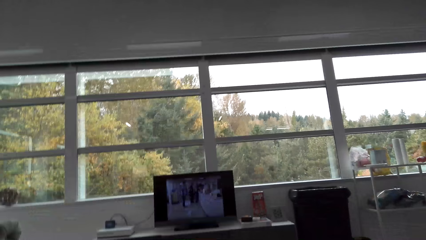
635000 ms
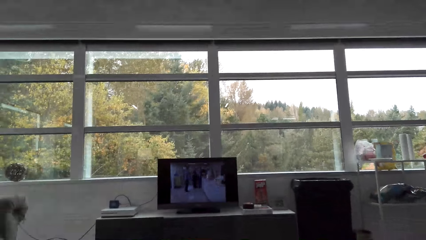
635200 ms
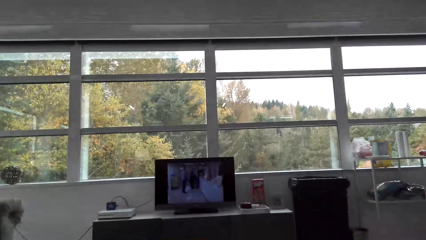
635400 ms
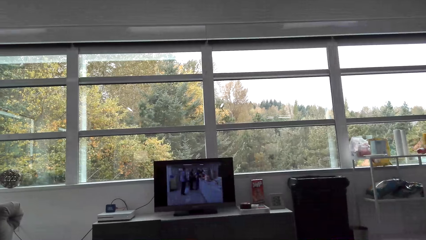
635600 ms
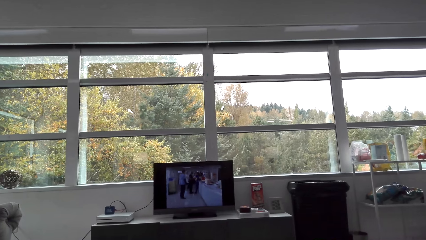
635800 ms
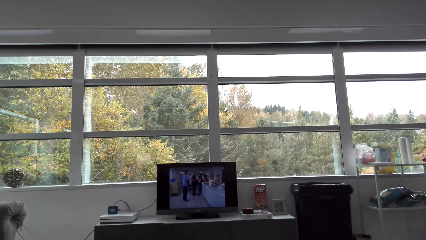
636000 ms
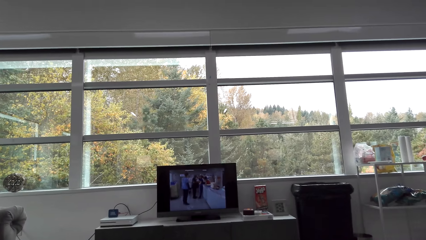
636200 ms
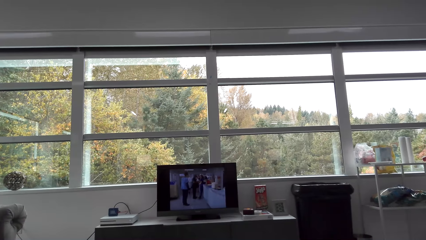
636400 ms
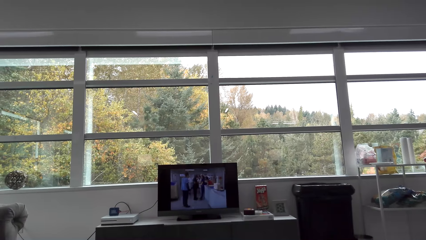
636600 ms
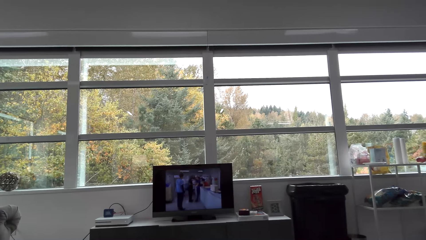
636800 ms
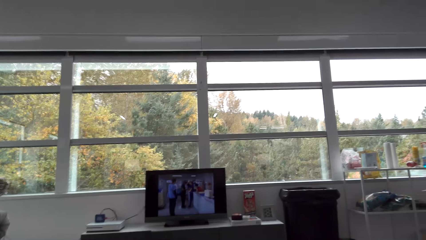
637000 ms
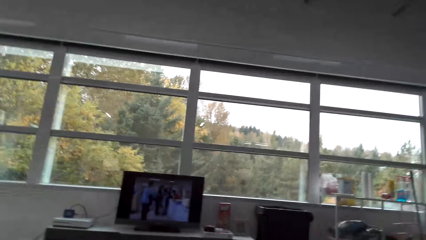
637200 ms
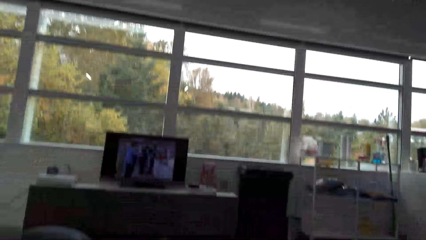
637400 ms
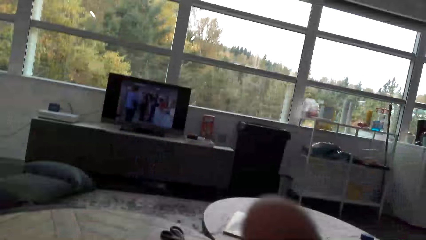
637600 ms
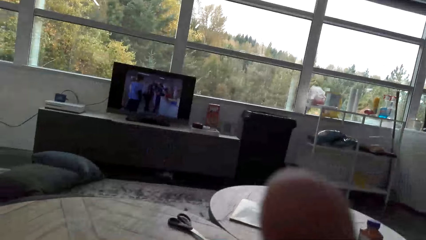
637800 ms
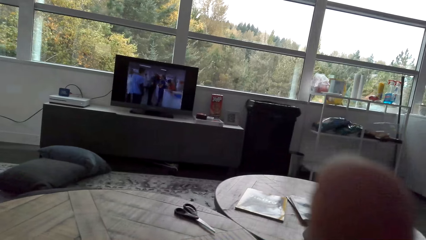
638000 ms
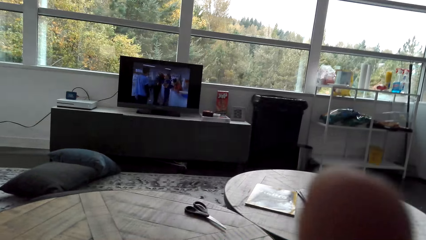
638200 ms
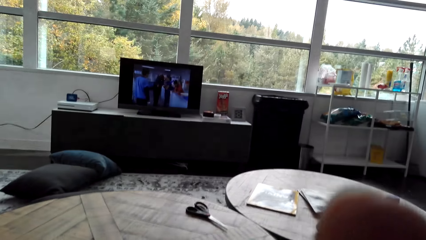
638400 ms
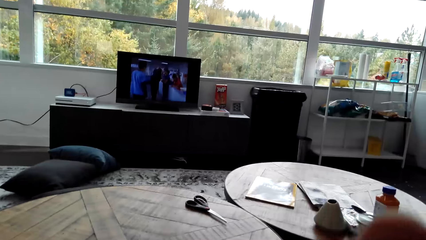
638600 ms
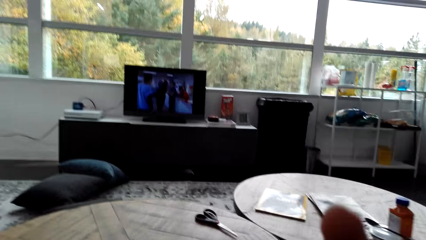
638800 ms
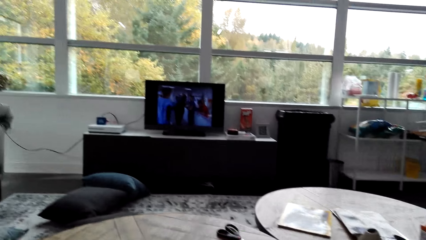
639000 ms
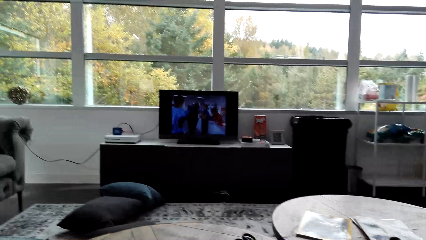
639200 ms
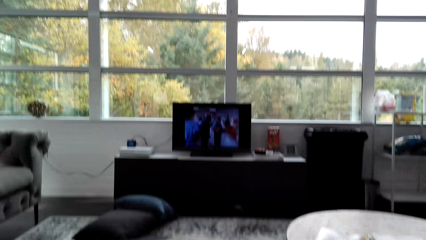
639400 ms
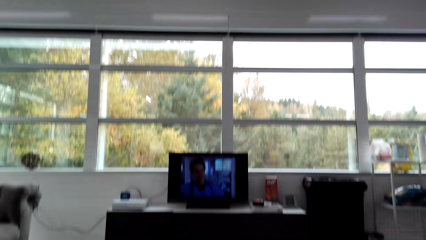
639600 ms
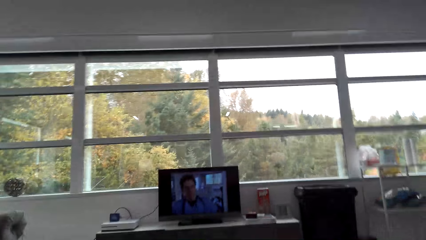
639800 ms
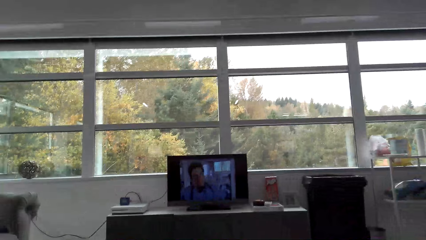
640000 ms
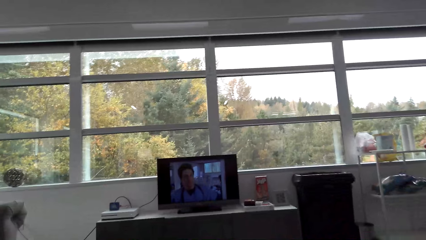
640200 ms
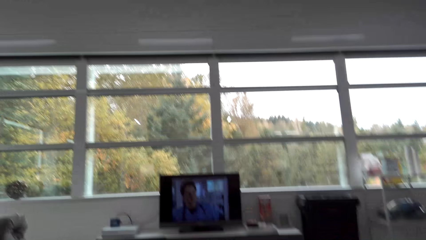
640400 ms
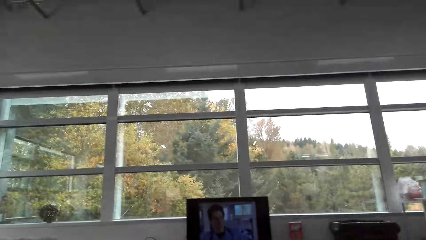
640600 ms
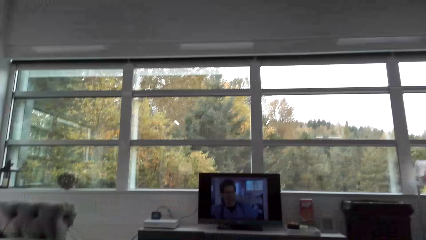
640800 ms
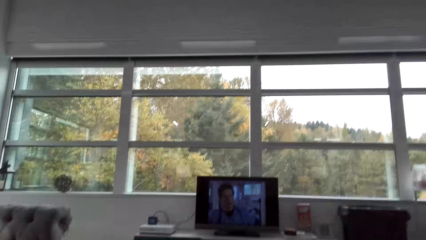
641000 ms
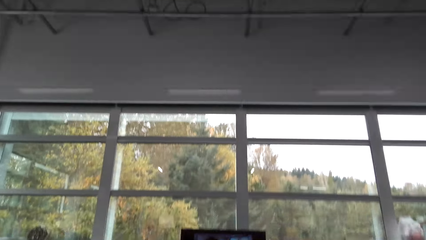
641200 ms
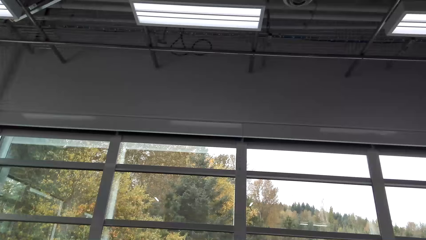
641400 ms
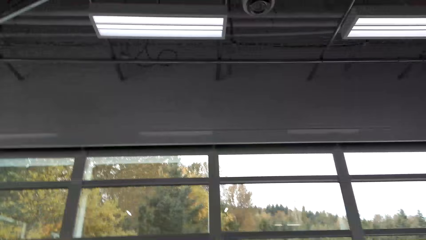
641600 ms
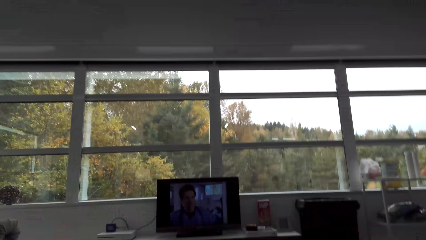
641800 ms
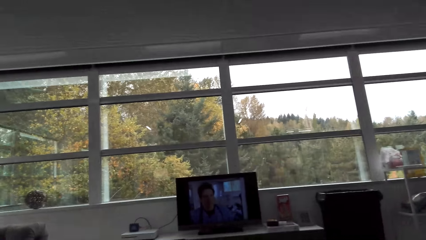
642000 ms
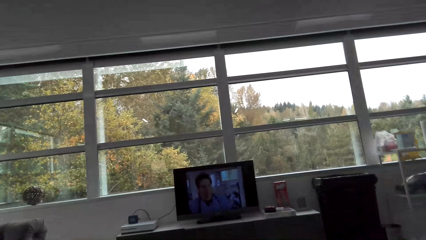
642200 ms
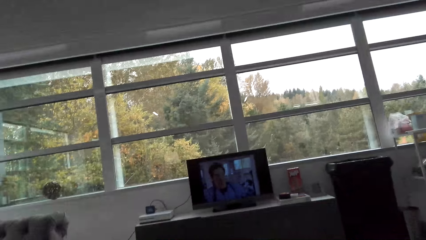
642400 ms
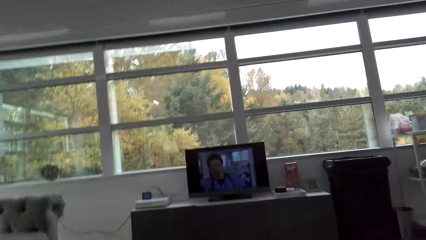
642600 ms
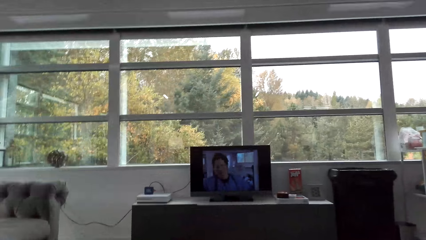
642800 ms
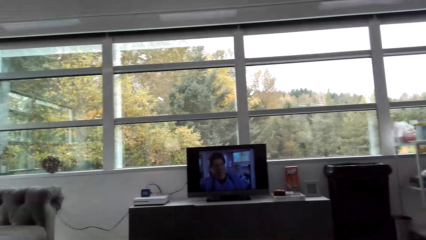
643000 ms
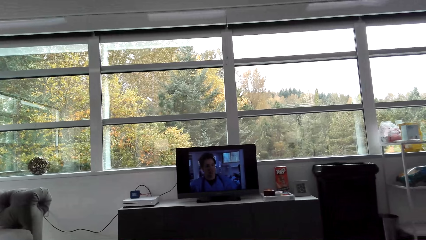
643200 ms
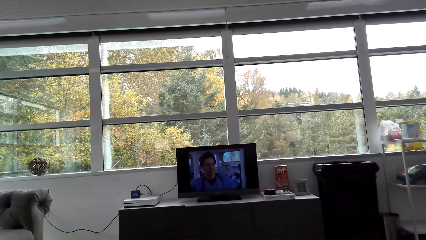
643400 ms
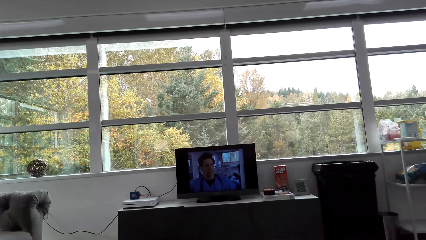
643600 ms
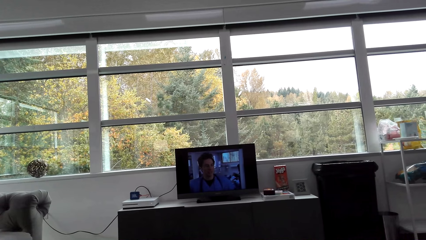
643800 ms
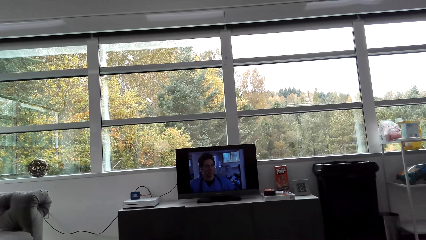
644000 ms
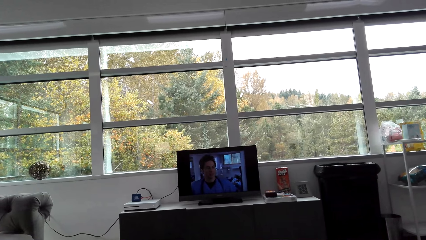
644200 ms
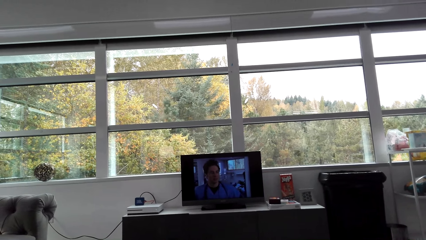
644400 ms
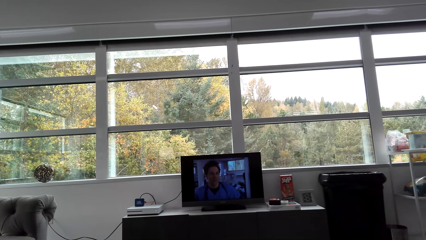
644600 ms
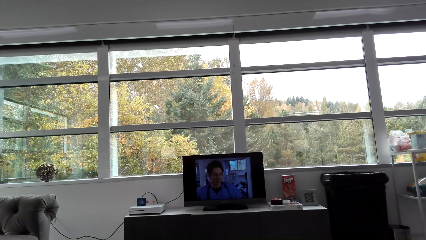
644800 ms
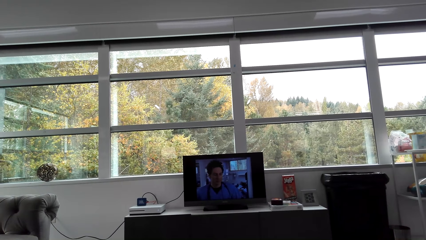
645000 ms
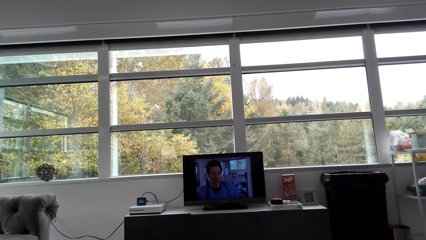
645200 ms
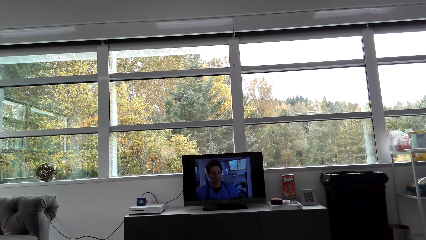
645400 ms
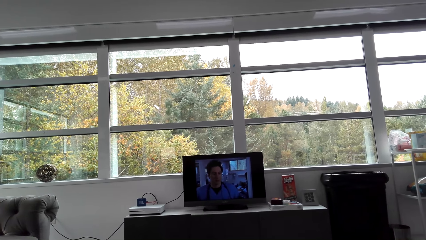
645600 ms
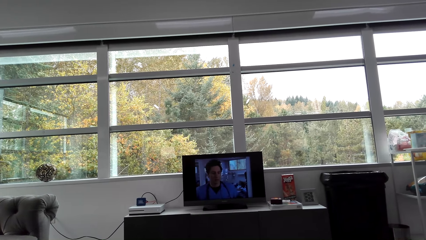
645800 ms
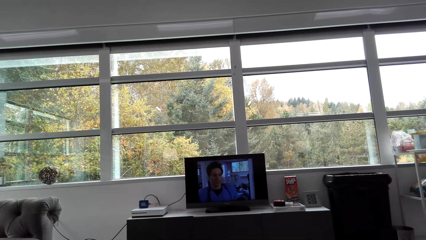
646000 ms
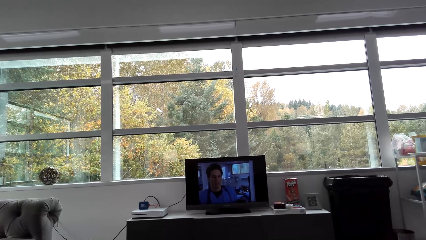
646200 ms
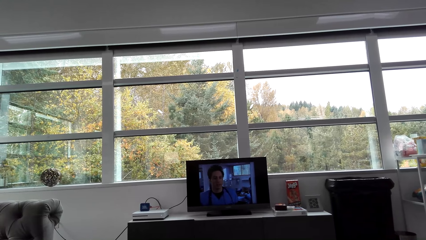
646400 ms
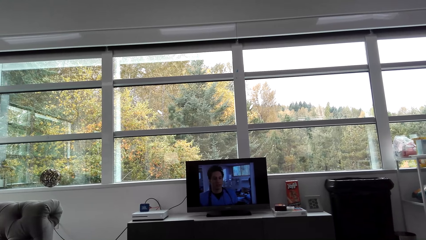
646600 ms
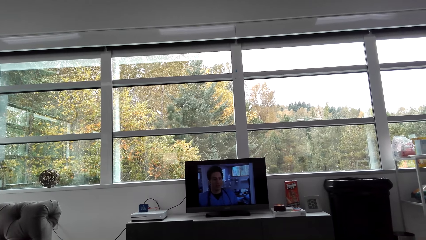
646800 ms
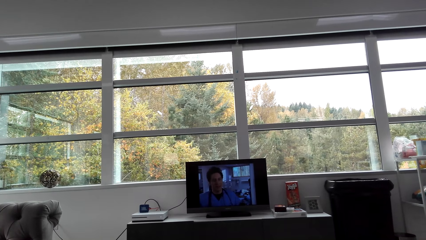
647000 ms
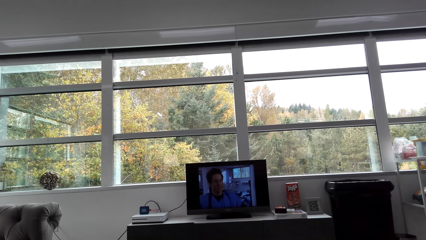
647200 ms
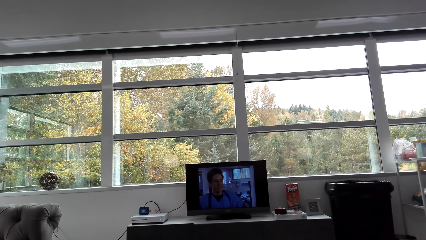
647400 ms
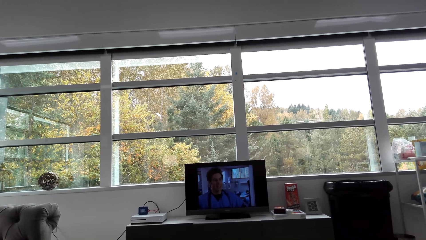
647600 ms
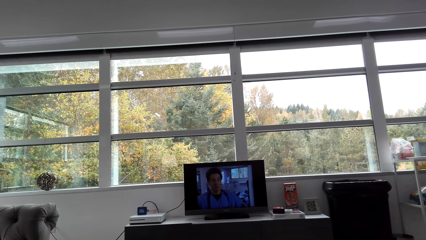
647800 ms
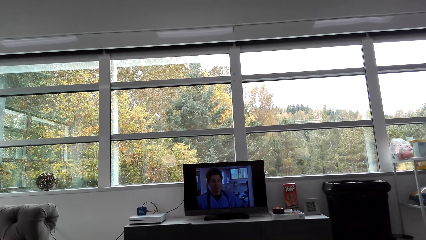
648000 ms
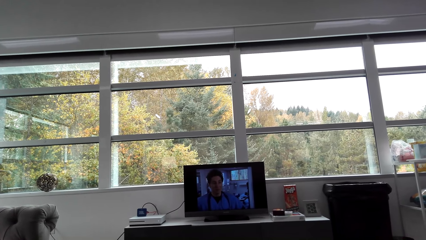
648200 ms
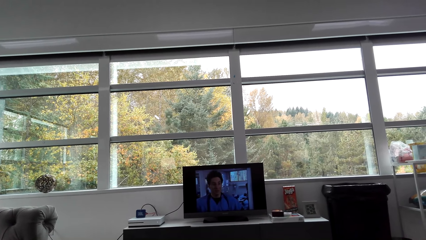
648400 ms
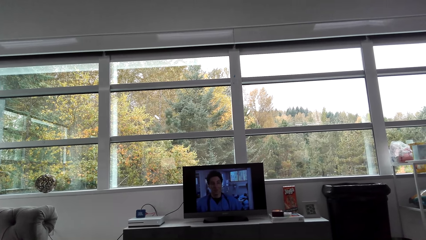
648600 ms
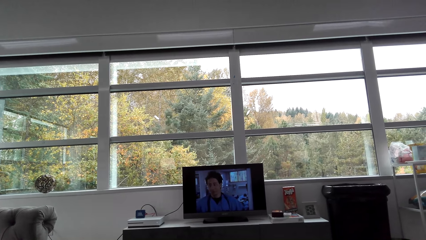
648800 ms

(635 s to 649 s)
The camera wearer looks around the room. They look at the television.

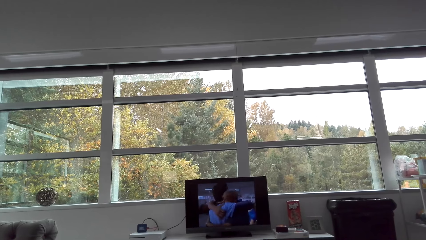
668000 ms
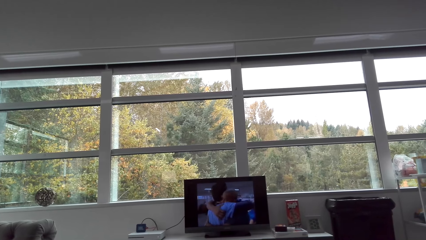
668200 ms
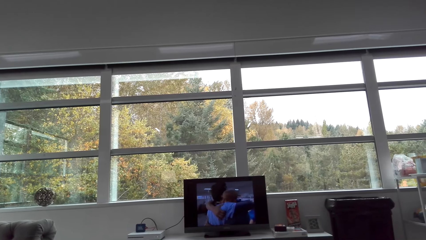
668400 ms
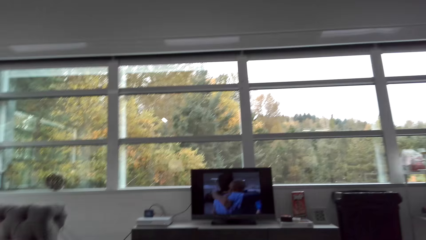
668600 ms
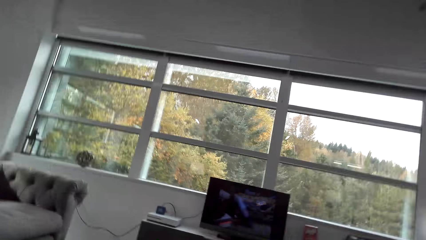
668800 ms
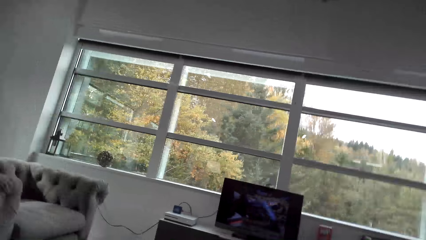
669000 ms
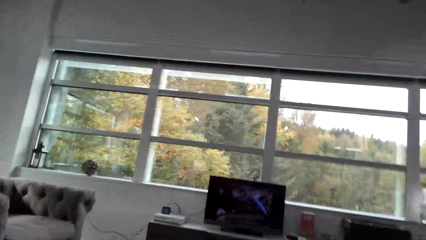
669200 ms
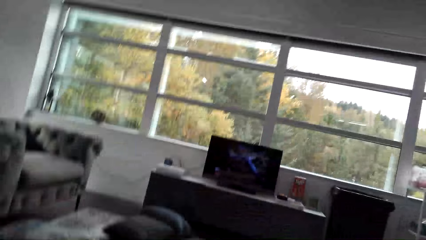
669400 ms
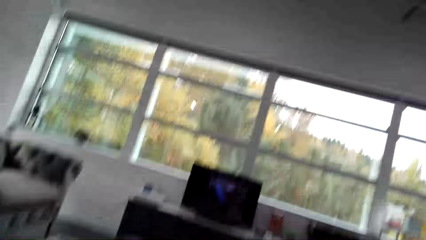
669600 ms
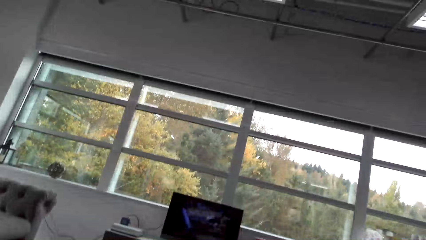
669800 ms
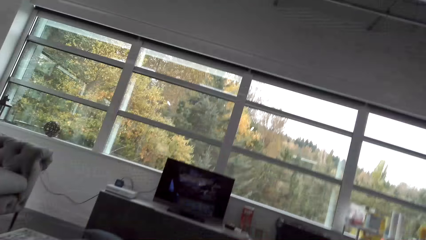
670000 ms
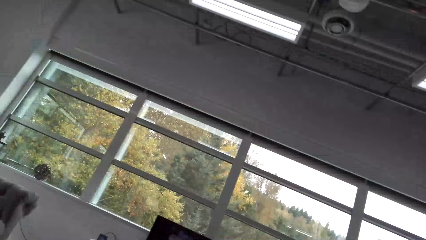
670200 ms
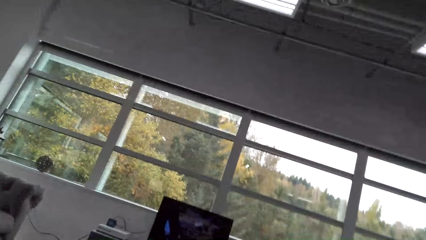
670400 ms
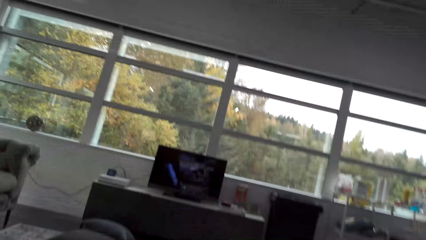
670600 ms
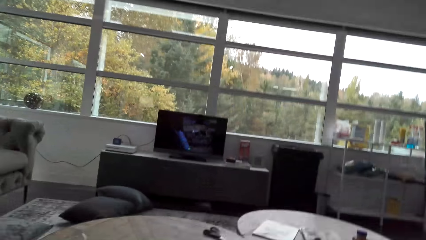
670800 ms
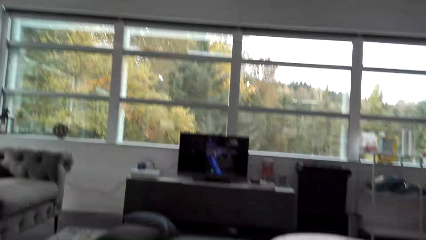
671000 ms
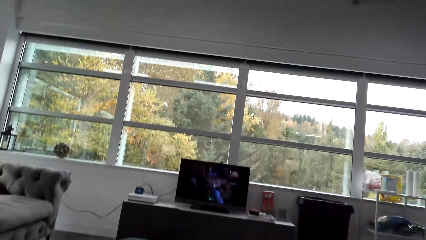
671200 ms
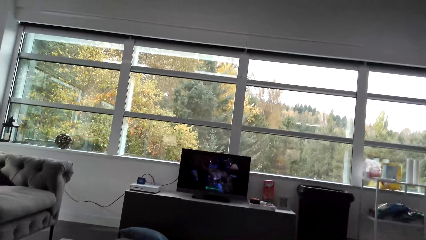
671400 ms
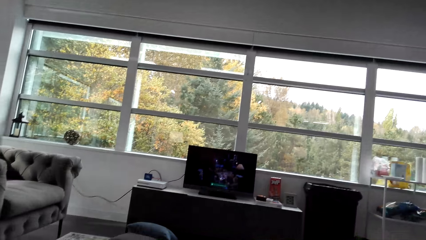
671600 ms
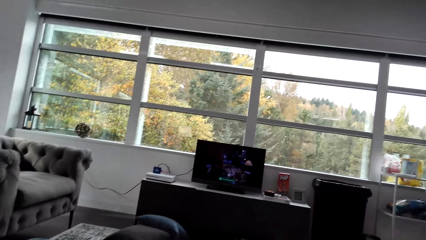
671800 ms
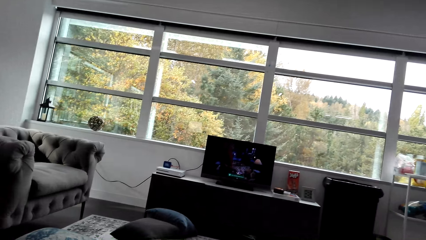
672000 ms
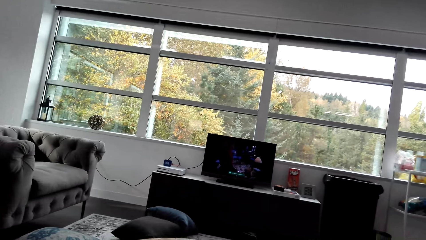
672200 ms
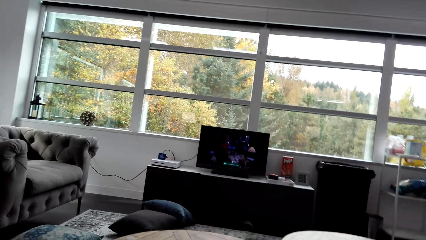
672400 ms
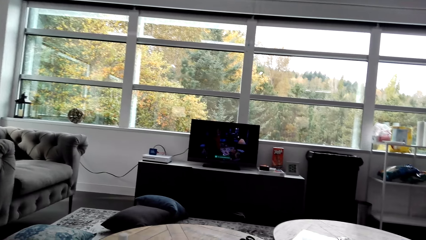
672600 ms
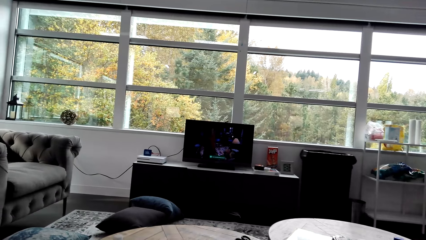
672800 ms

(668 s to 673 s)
The camera wearer looks around the room.
